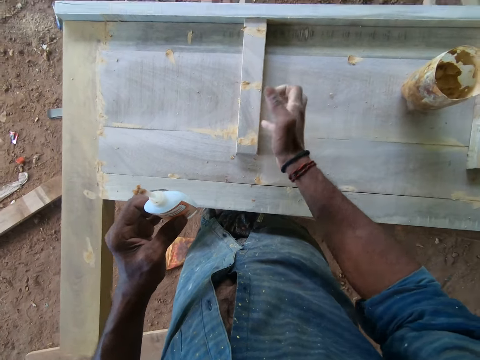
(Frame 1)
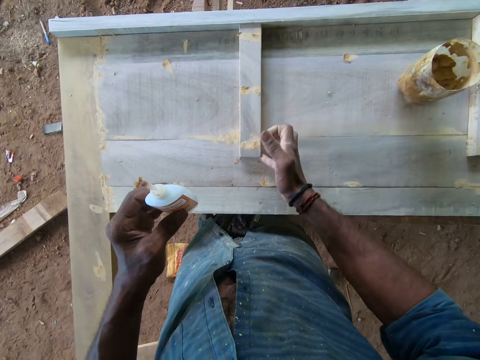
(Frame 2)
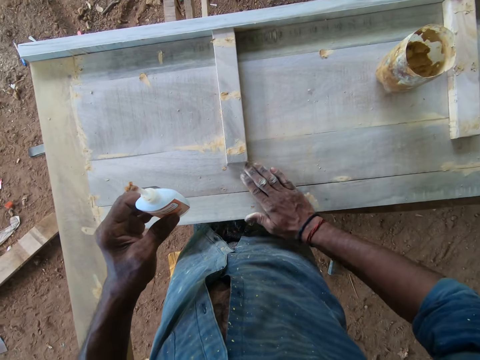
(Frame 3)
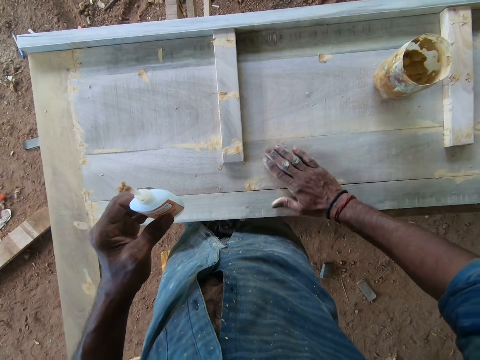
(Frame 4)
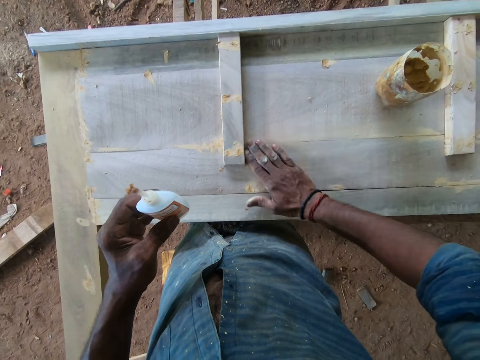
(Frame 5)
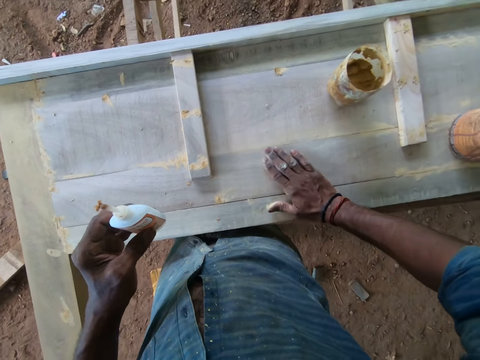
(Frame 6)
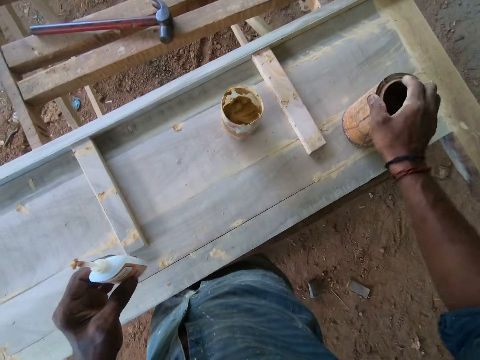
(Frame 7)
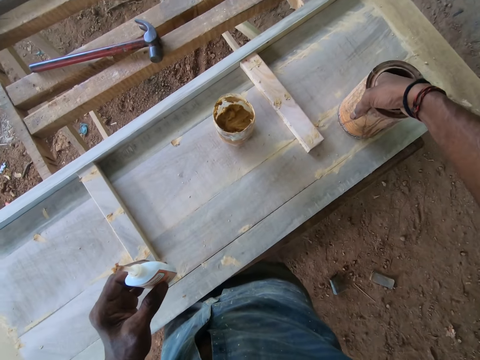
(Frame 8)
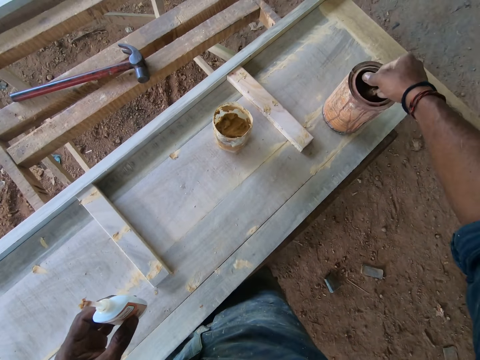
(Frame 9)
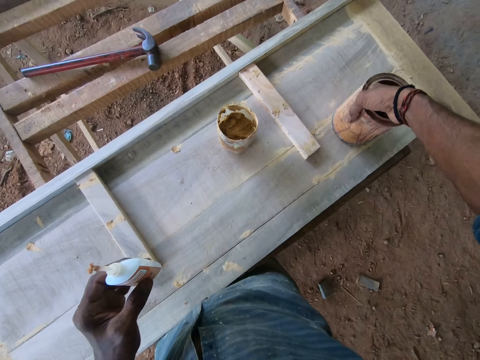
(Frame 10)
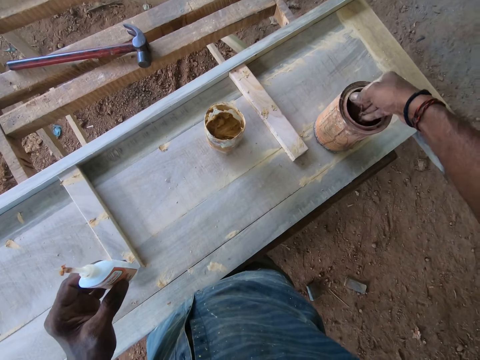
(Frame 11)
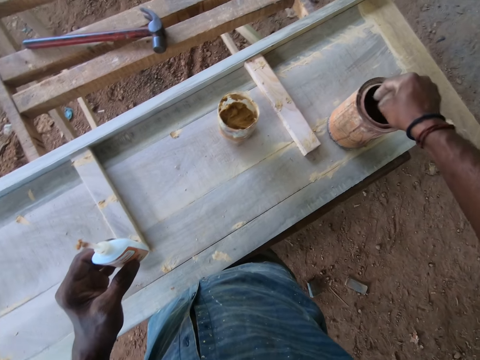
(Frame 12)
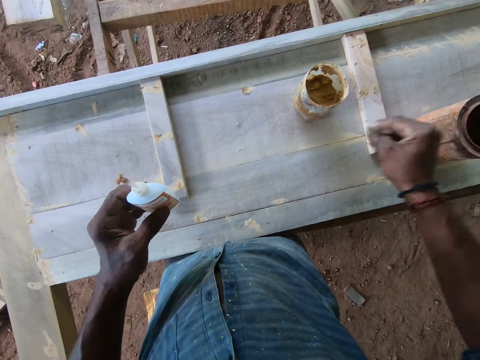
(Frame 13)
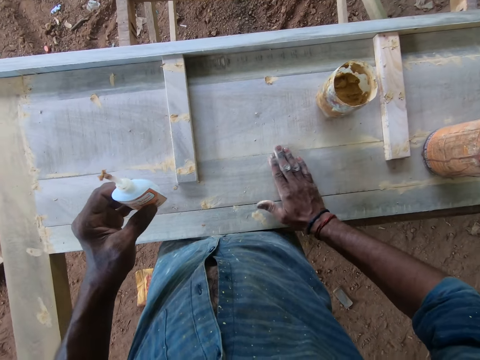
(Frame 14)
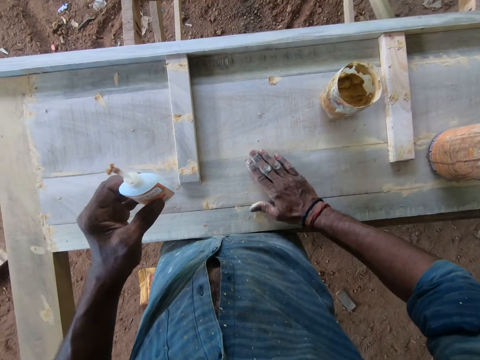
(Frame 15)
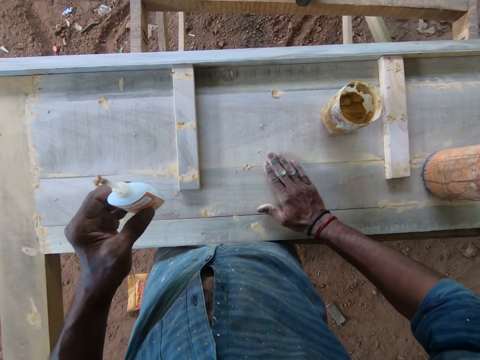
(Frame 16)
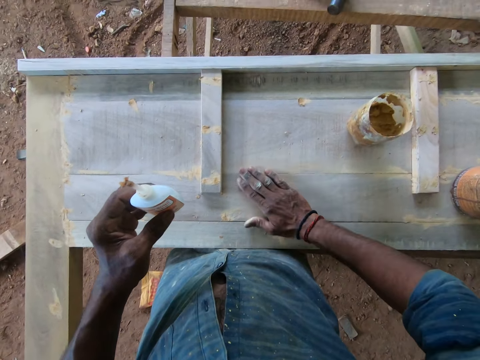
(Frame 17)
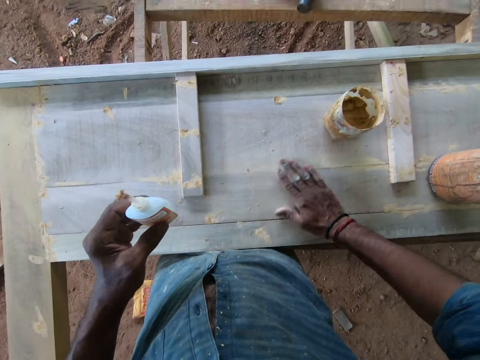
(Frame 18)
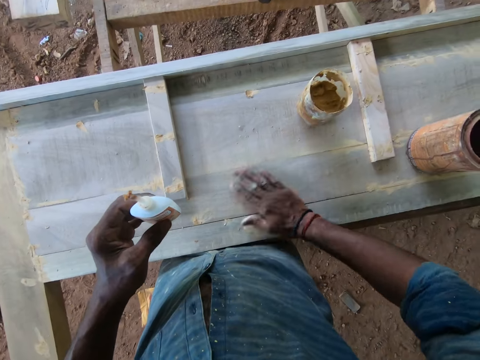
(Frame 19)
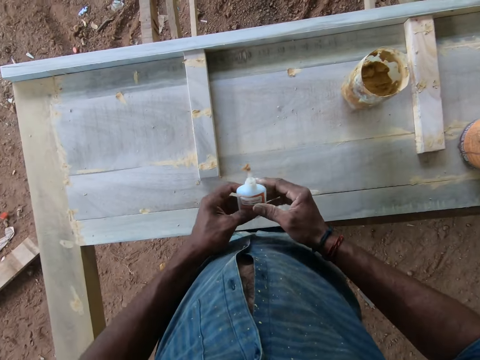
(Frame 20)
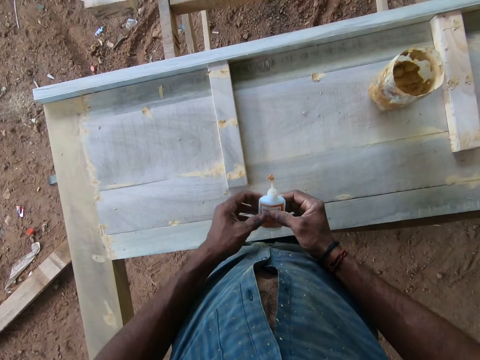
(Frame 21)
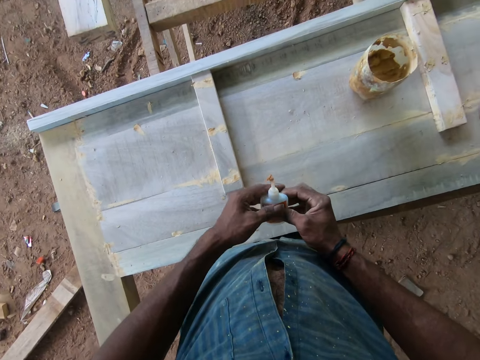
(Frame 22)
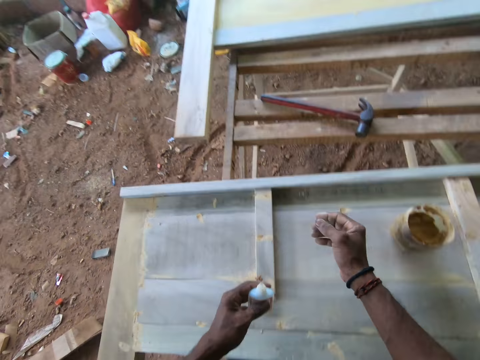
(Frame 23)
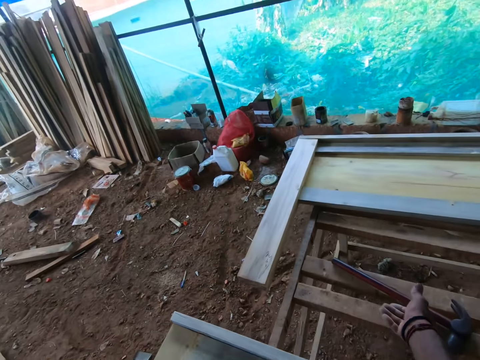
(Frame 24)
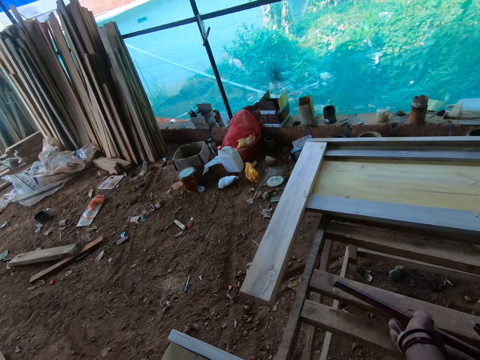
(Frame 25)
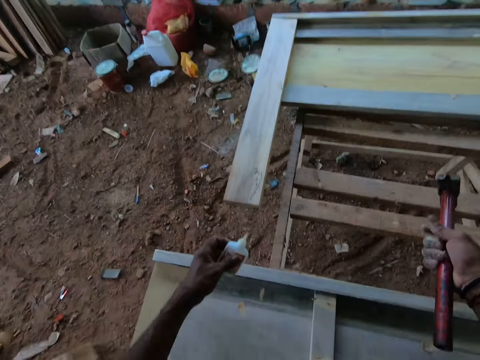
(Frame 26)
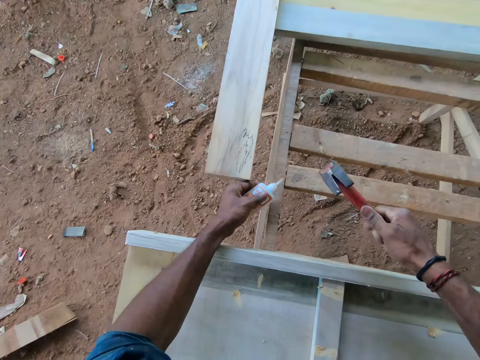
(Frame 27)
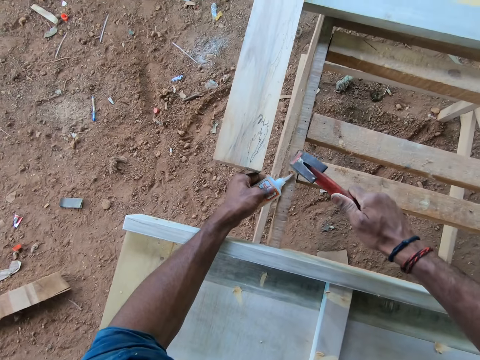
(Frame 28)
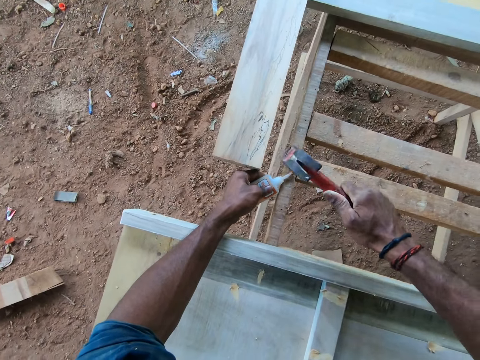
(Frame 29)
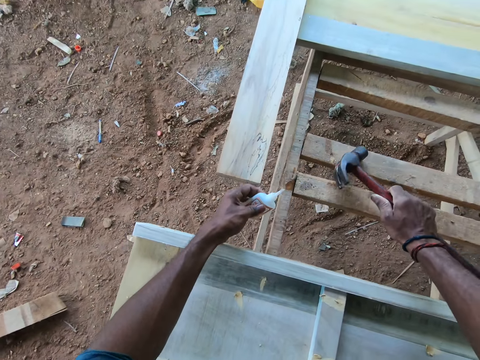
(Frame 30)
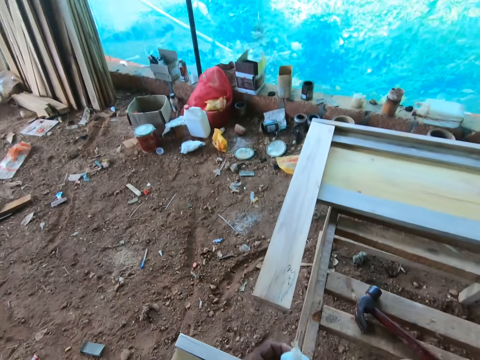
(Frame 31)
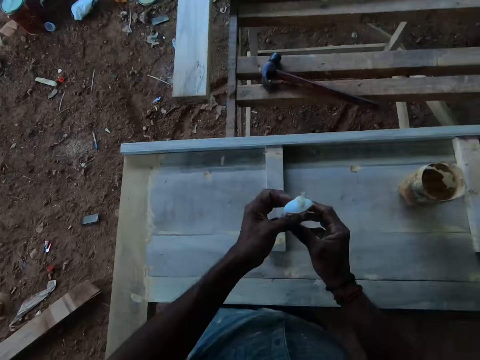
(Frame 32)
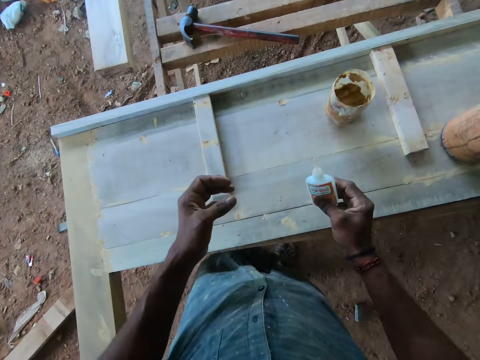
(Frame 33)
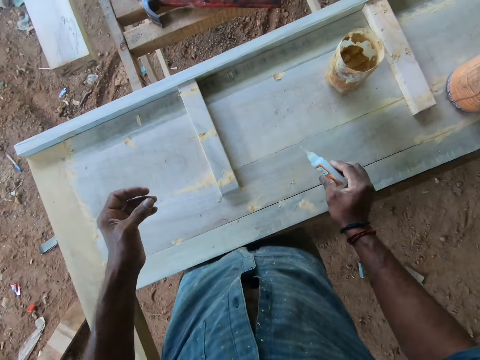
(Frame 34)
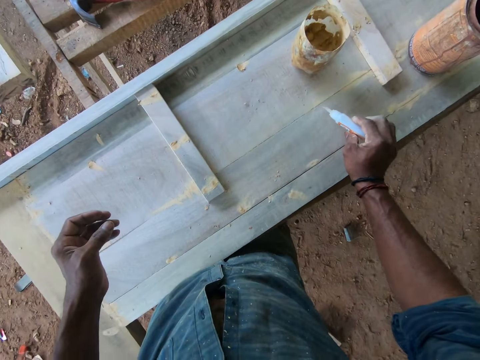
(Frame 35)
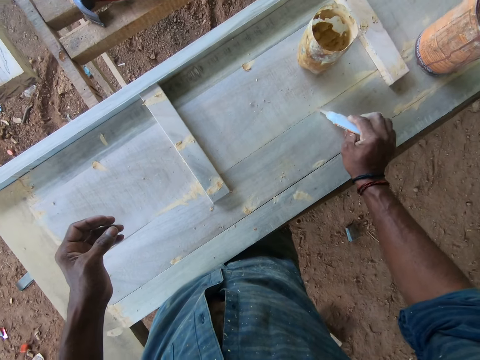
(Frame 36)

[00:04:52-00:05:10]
The camera wearer packs some wood filler with his right hand from the wood filler can on the wooden frame. He fills the wooden frame with the wood filler in his right hand. He adjusts a glue container in his left hand with his right hand. He picks up a hammer from the wood with his right hand. He hits the glue container in his left hand with the hammer in his right hand. He drops the hammer in his right hand on the wood. He passes the glue container in his left hand to his right hand. He holds the glue. He fills the wooden frame with the glue from the glue container in his right hand.

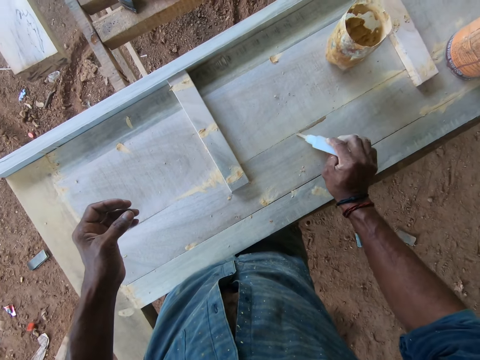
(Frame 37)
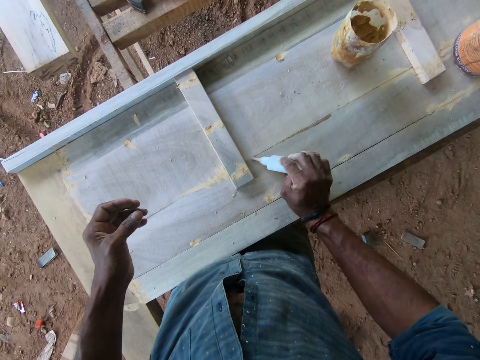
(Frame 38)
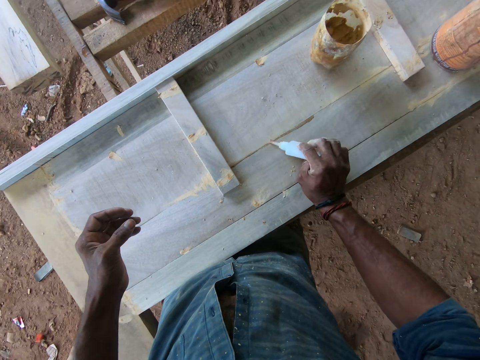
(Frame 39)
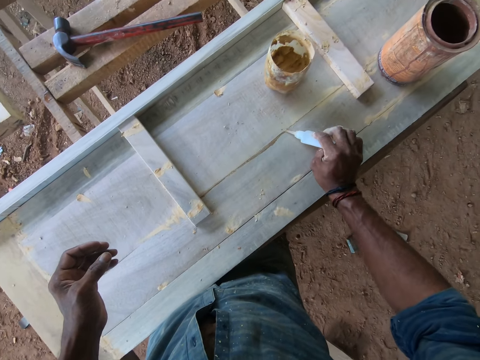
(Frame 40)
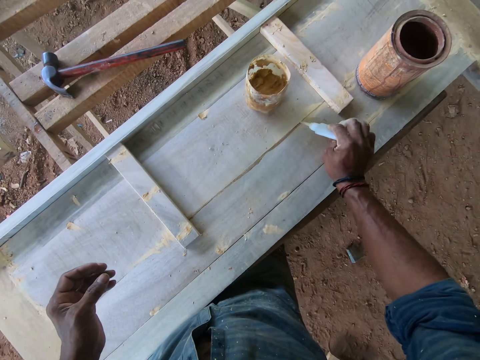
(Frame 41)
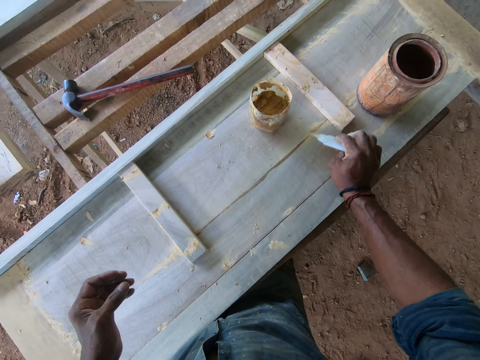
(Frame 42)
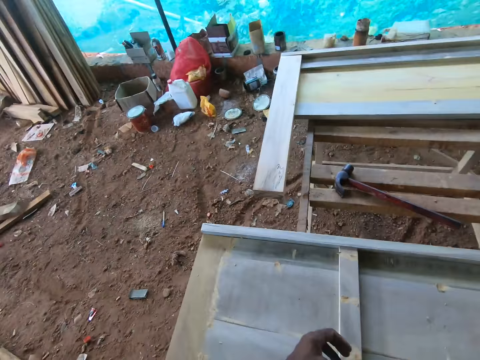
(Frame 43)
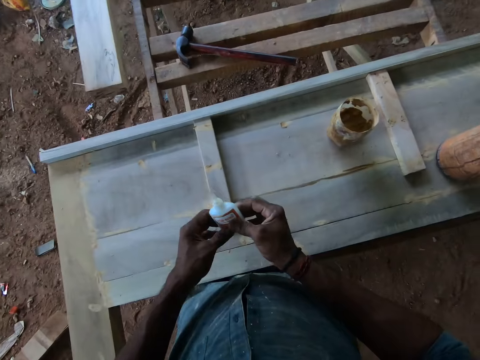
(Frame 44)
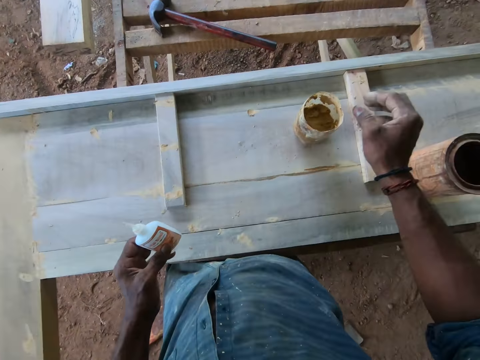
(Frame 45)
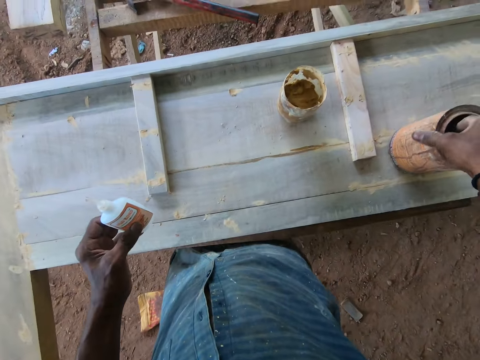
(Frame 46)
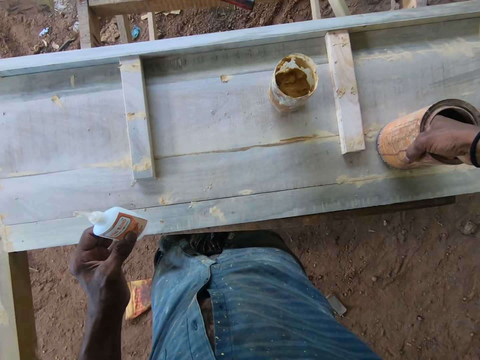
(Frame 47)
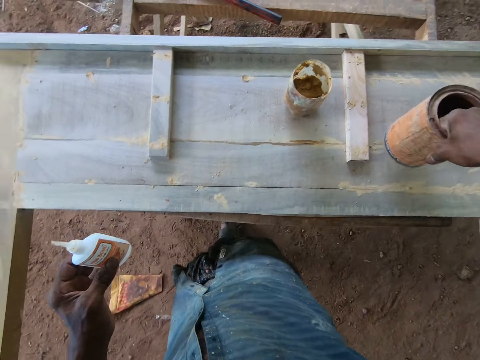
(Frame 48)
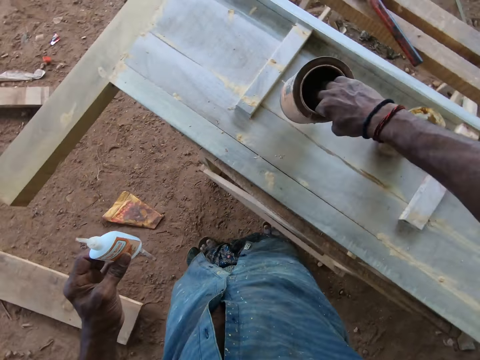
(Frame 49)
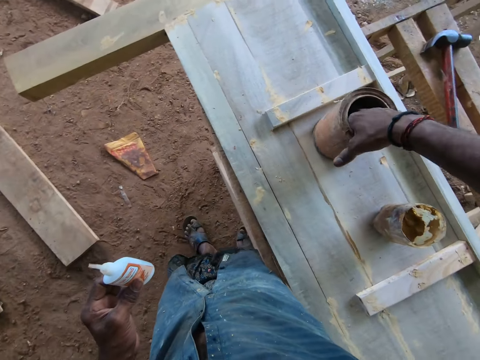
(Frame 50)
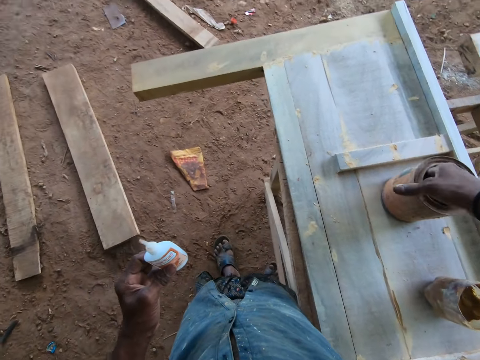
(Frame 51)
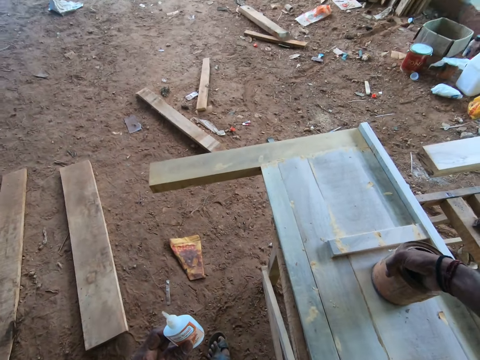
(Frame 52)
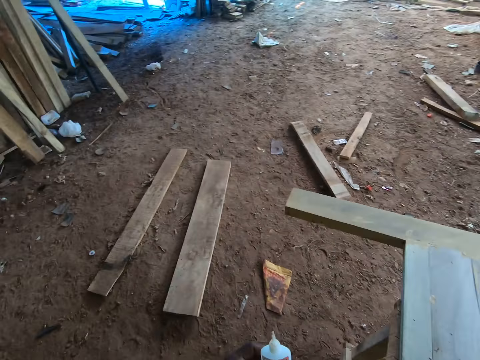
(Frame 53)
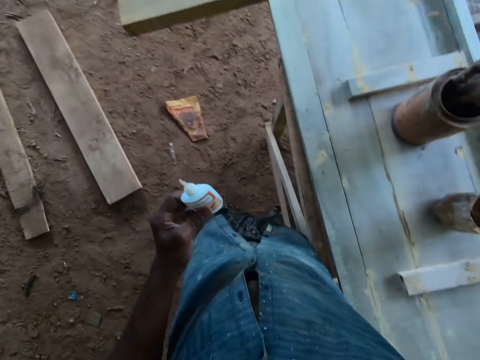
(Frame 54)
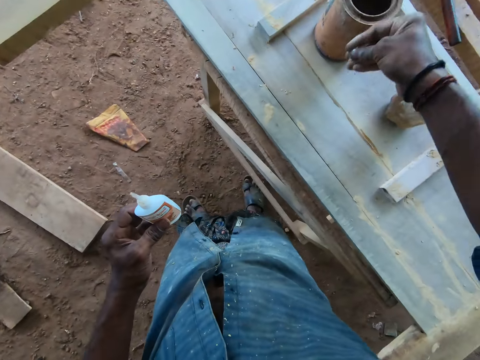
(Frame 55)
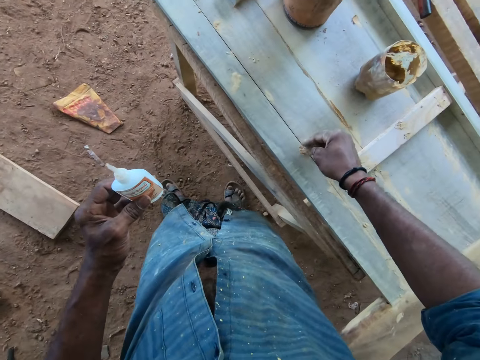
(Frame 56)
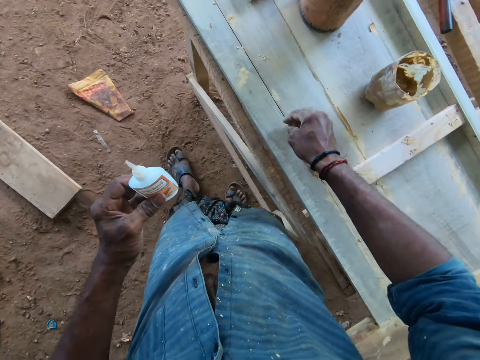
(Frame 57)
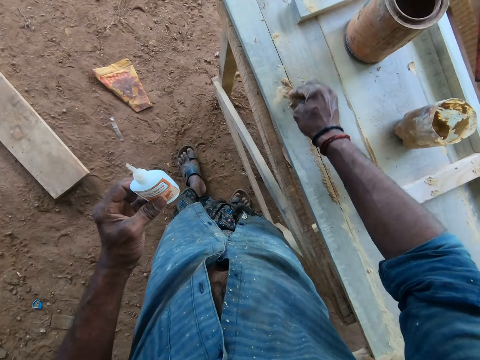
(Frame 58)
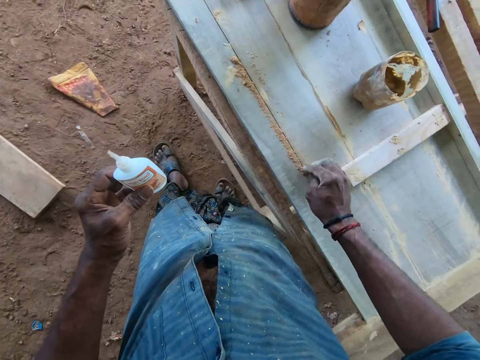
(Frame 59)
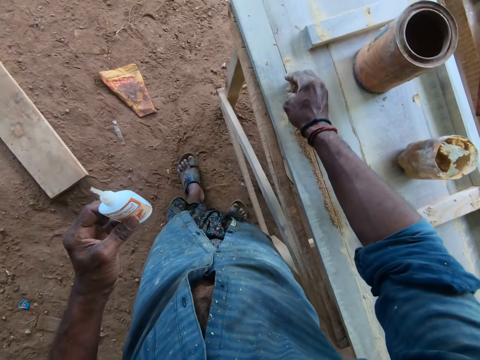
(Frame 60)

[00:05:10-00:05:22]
The camera wearer passes the glue container in his right hand to his left hand. He holds the glue. He dips his right hand inside the wood filler can on the wooden frame. He takes the powder from the tin. He moves the wood filler can on the wooden frame with his right hand. He packs some wood filler with his right hand from the can on the wooden frame. He fills the wooden frame with the wood filler in his right hand.
